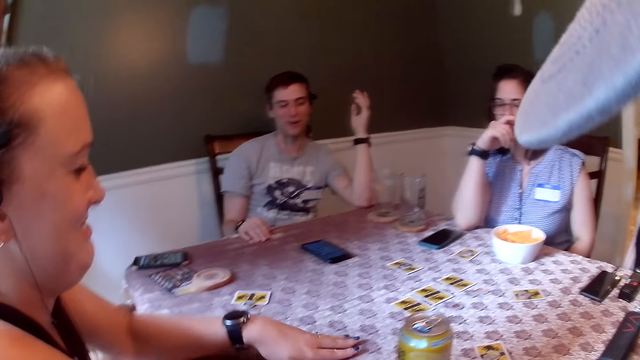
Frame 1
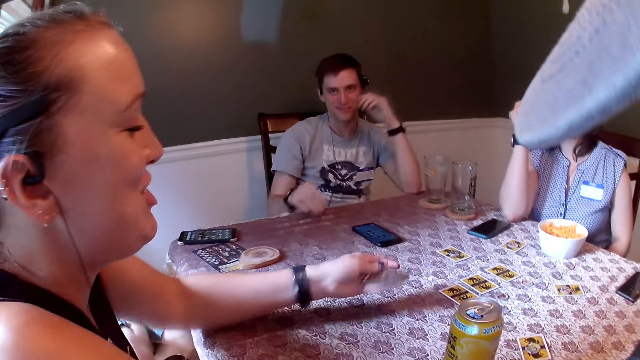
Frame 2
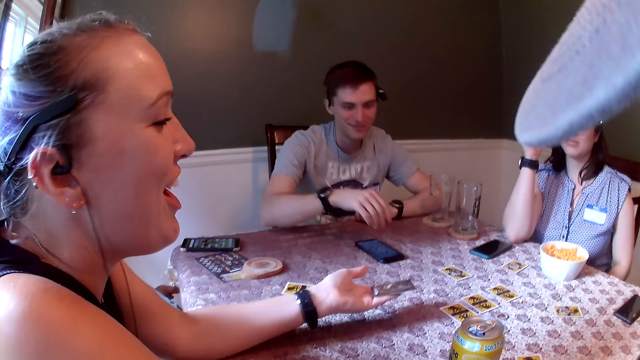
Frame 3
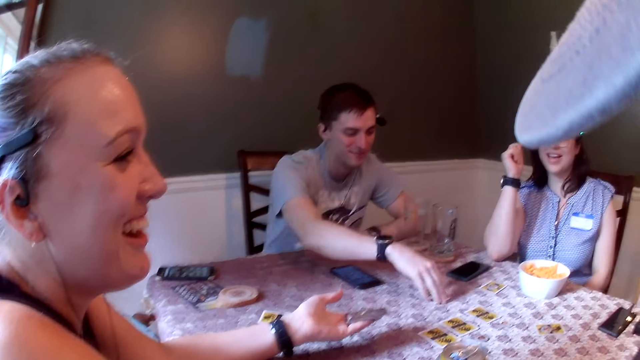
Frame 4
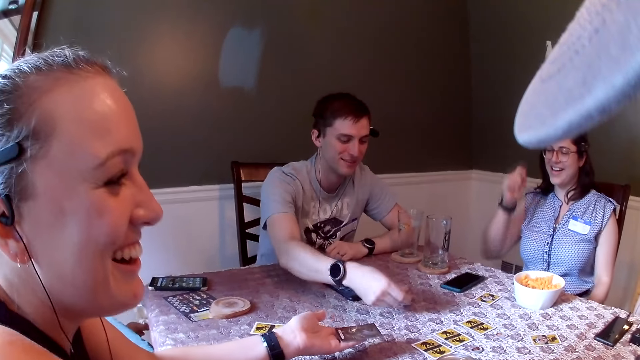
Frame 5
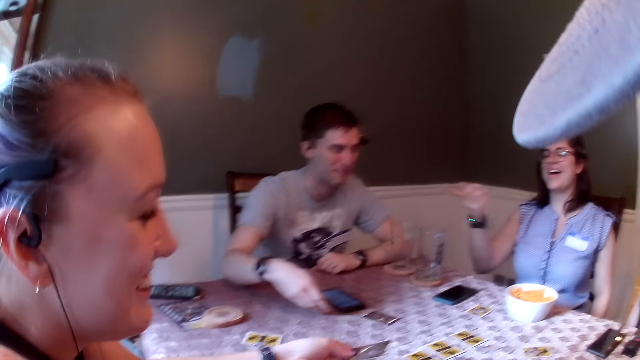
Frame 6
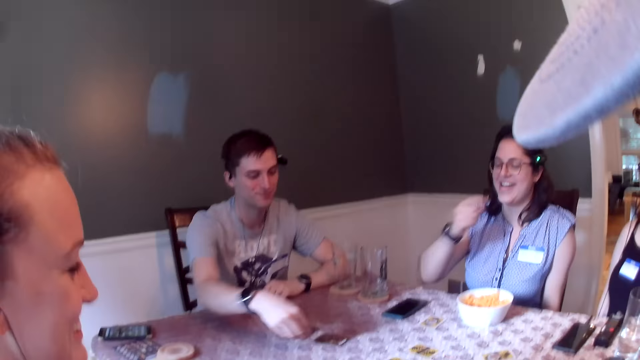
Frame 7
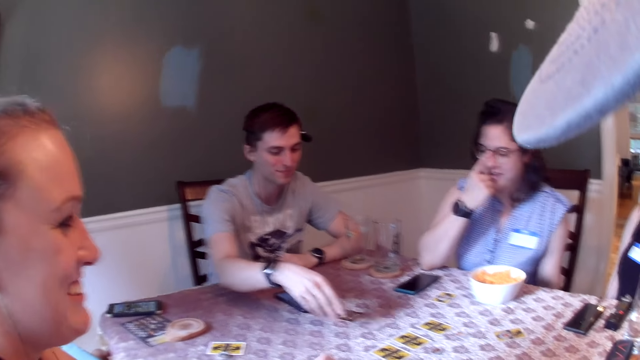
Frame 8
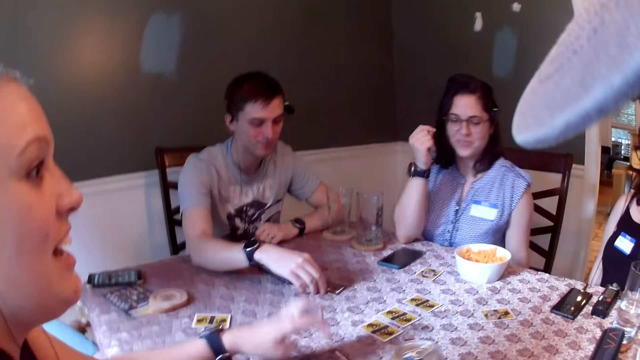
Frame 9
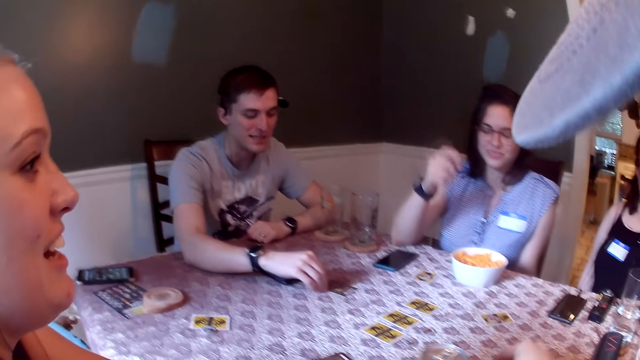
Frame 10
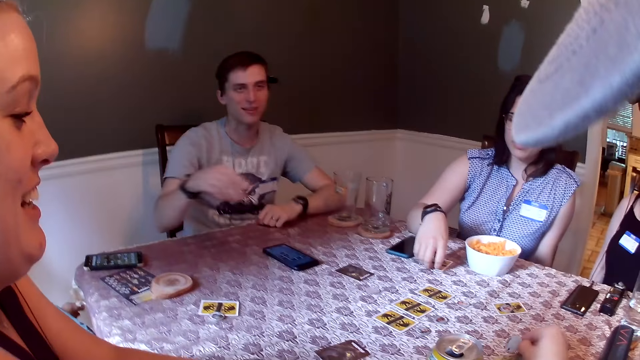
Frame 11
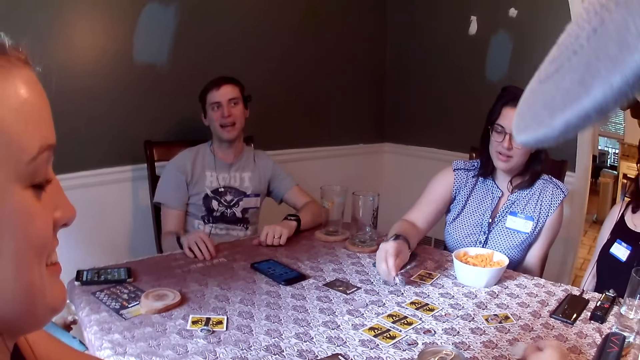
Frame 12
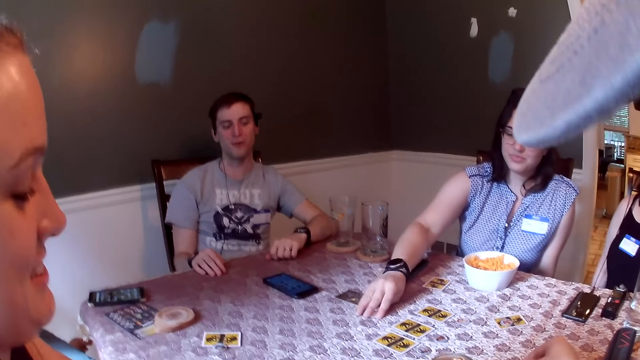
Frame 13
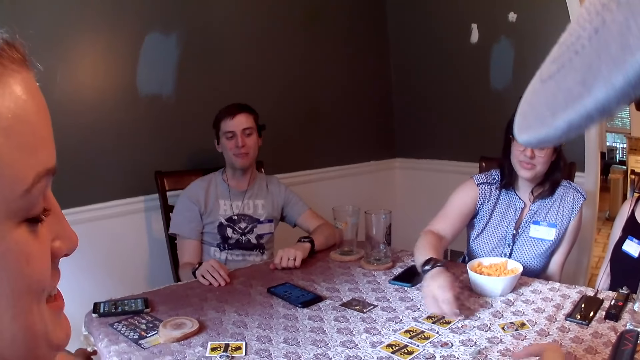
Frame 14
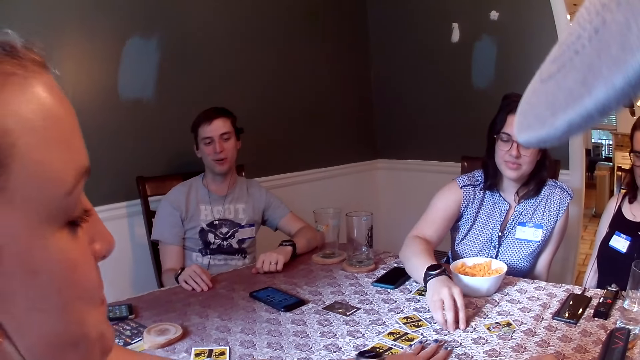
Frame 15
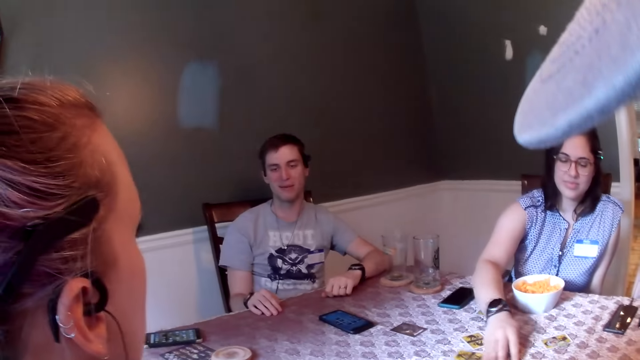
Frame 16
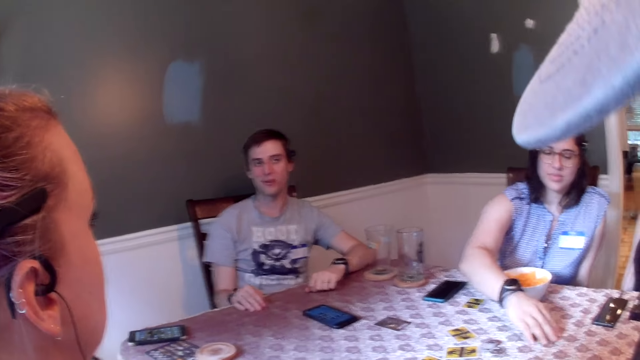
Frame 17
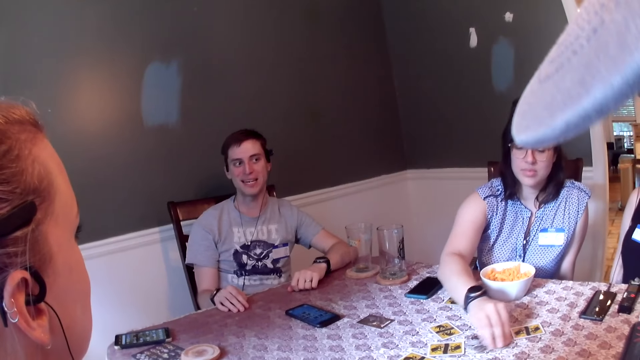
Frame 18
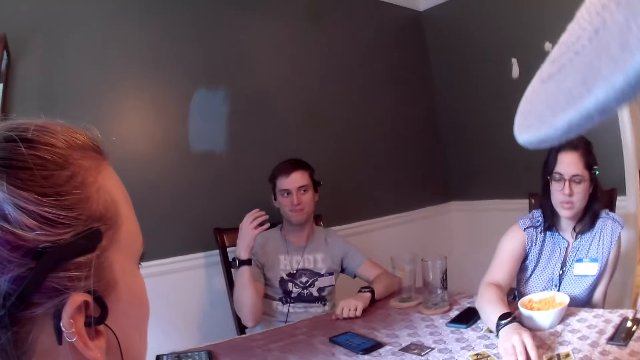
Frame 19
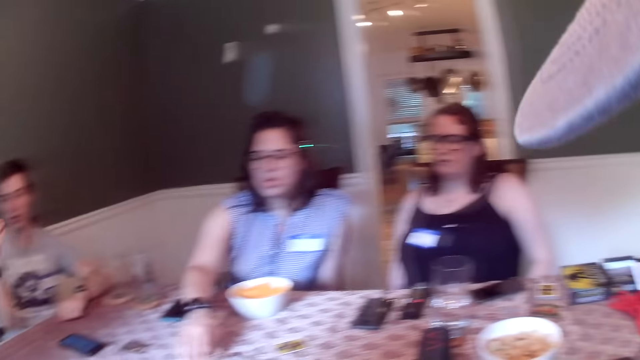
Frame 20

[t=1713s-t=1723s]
The woman touches her face with her right hand. The man places his right hand on the dining table. Another woman picks up the game card on the dining table with her left hand. The camera wearer talks to a woman. The man flips a game card from the dining table with his right hand. The other woman picks up the game card on the dining table with her left hand and places the game card in her left hand on the dining table. The man places a game chip on the dining table with his right hand. The first woman scratches her nose with her right hand. The man moves a game card across the dining table with his right hand. The first woman picks up a game chip on the dining table with her right hand. She does so repeatedly. The first woman places the game chip in her right hand on the dining table and moves a game chip on the dining table with her right hand.

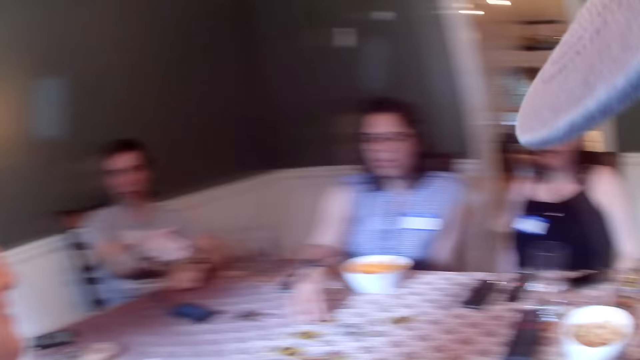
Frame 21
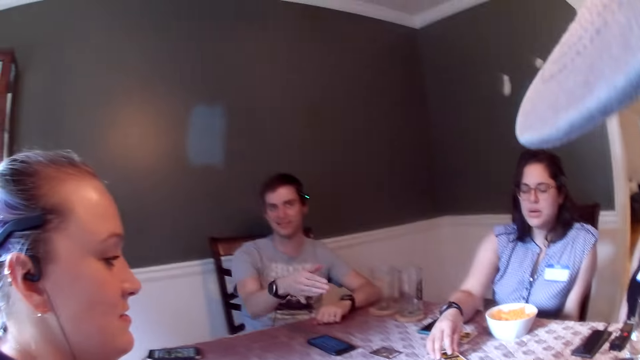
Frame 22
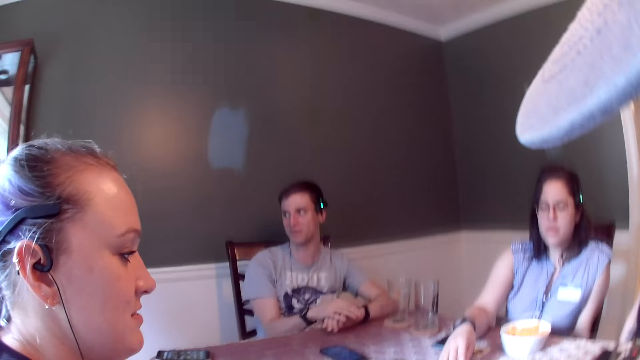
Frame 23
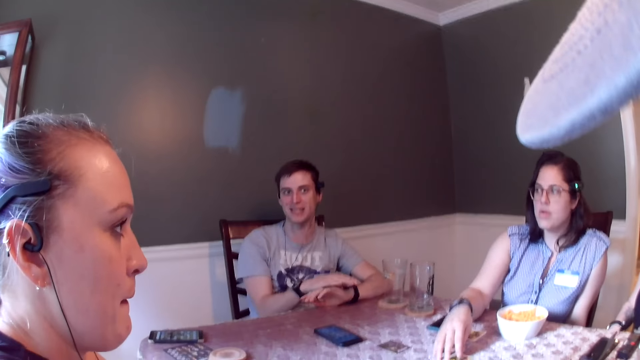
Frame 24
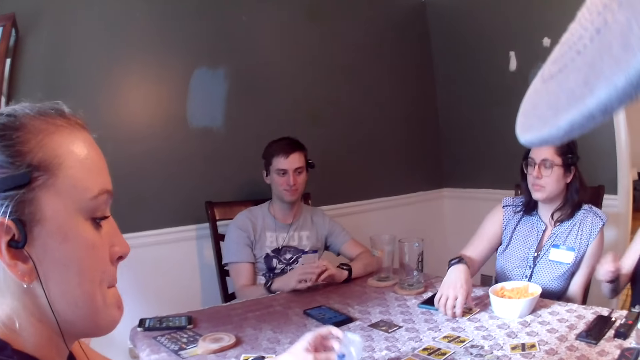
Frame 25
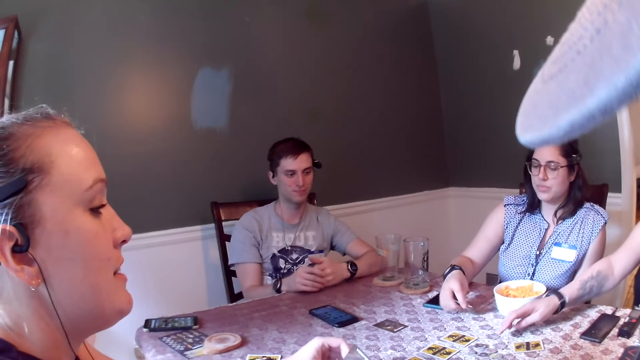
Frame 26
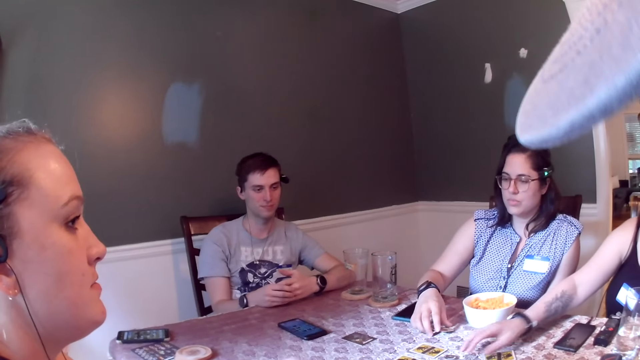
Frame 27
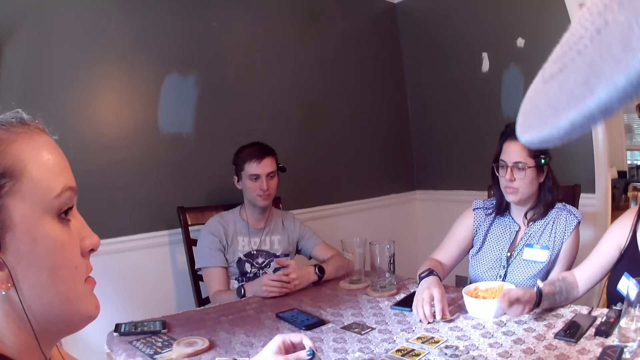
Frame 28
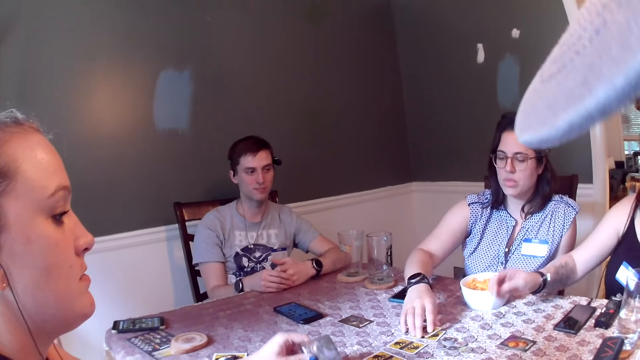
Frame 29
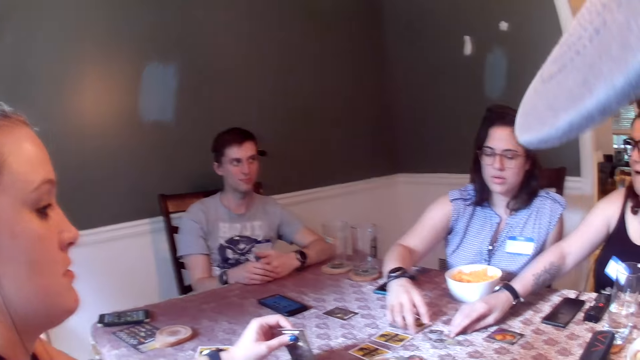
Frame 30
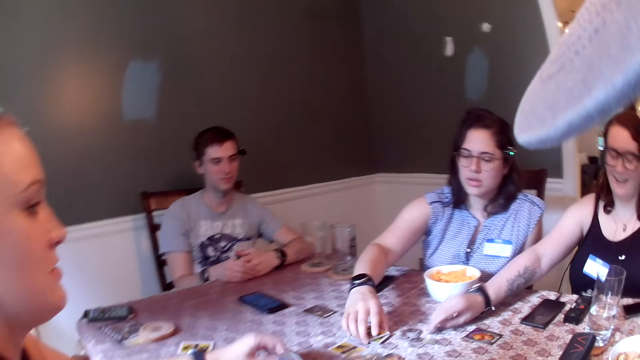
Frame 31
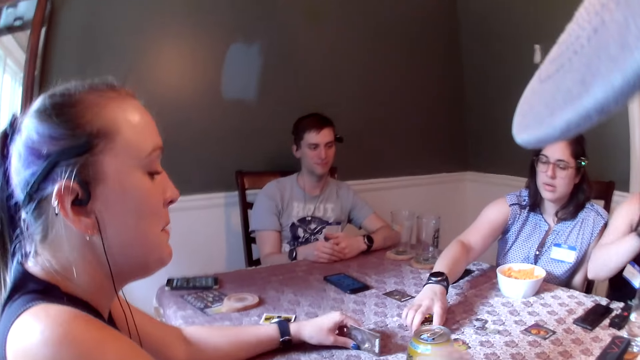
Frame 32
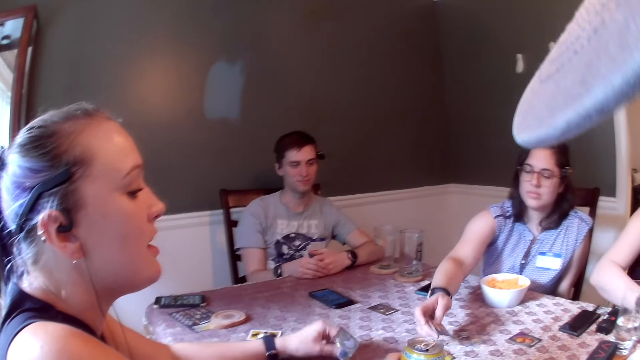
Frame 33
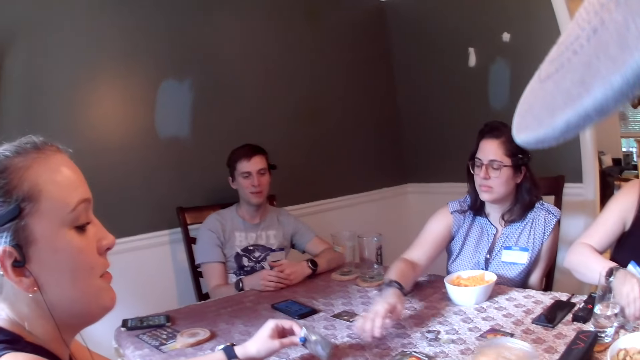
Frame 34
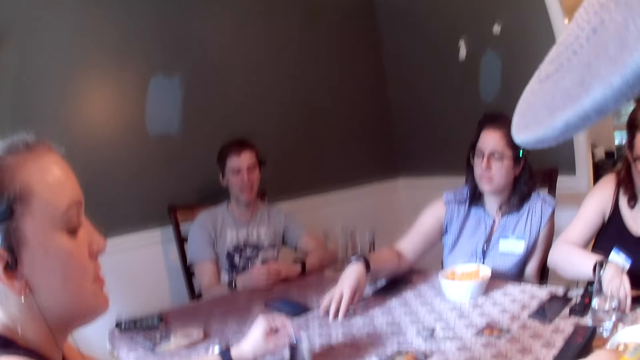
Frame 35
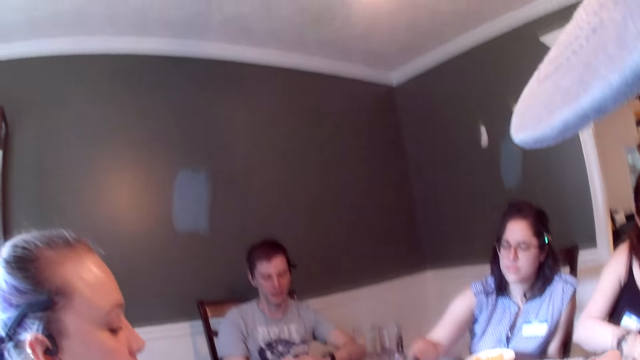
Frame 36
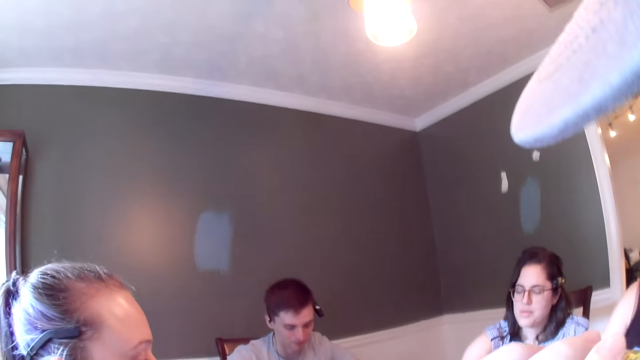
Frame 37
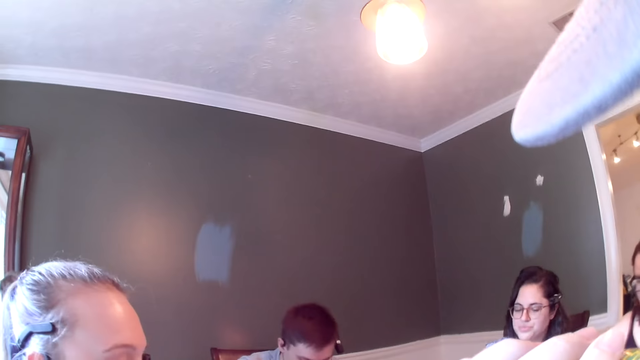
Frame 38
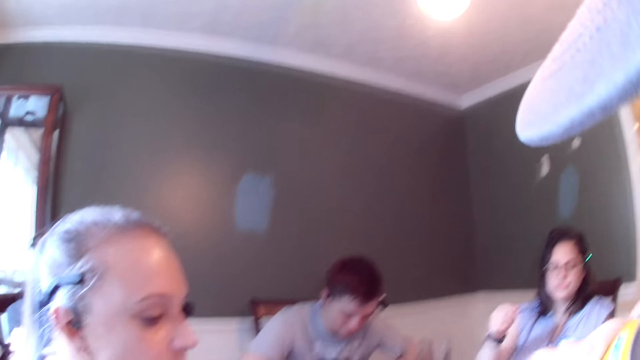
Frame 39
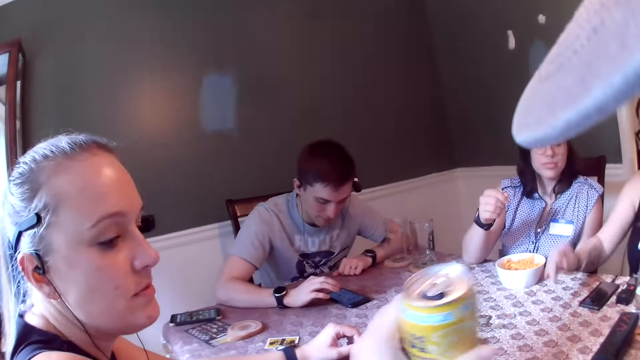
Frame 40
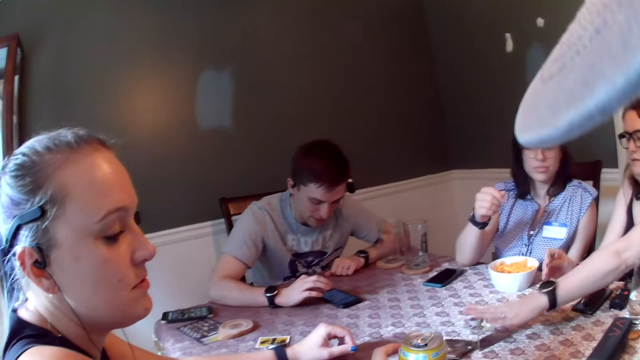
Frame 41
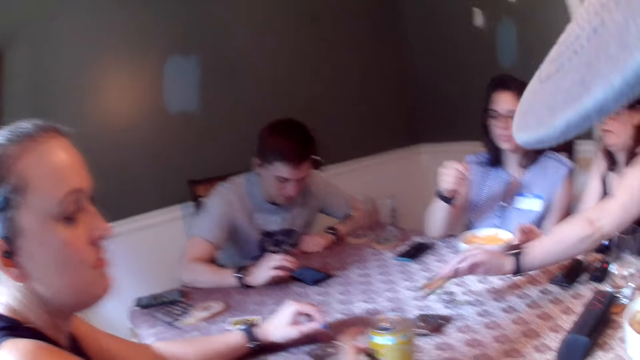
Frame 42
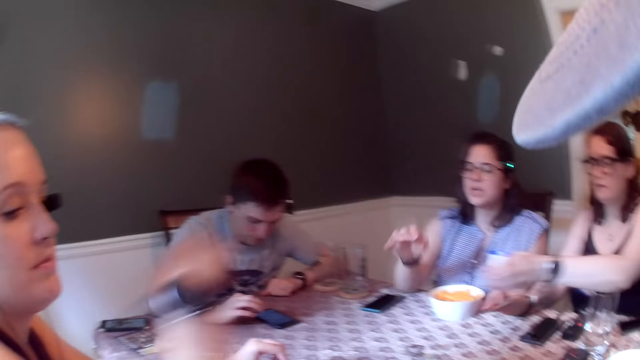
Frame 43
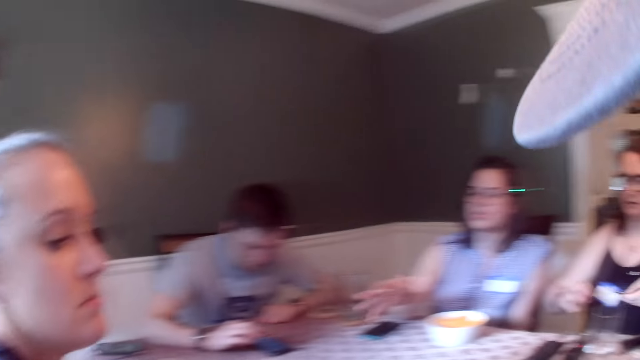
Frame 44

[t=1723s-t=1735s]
The camera wearer looks around. The man scratches his left hand with his right hand. A woman hits the game card on the dining table with her left hand. Another woman picks up a game card on the dining table with her right hand. A third woman picks up a game card on the dining table with her right hand and flips the game card in her right hand on the dining table. The second woman places the game card in her right hand over another game card on the dining table. The third woman places the game card in her right hand over another game card on the dining table. The second woman picks up a game chip on the dining table with her right hand, picks up the game card on the dining table with her right hand, and places the game card in her right hand on the dining table. The camera wearer picks up the soda can with his left hand from the dining table. The third woman places the game chip in her right hand on the dining table. The second woman picks up a game card on the dining table with her right hand. The camera wearer drinks from the soda can in his left hand. The third woman picks up a game chip on the dining table with her right hand. The camera wearer places the soda can in his left hand from the dining table. The man uses the phone on the dining table with his right hand. The third woman places a game card in her left hand on the dining table.
